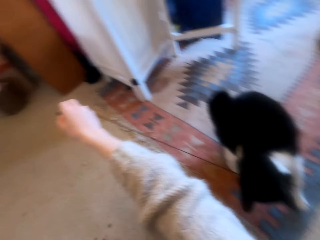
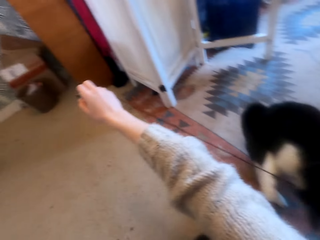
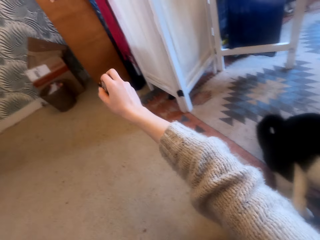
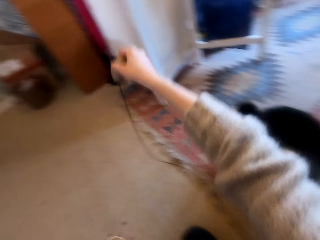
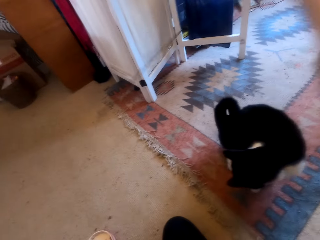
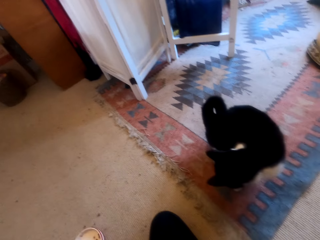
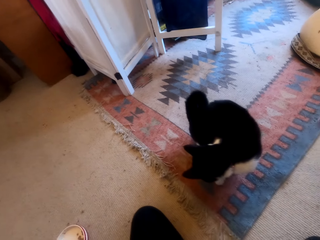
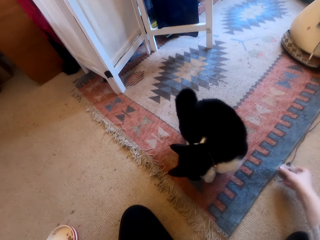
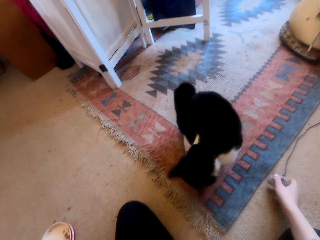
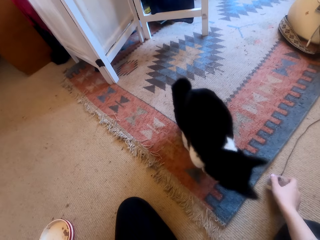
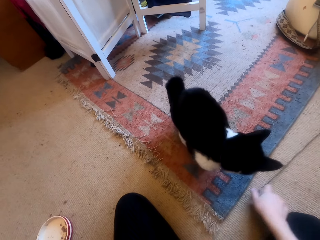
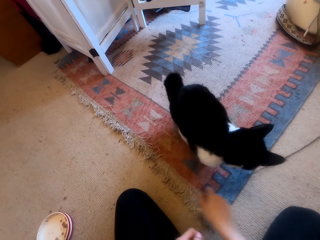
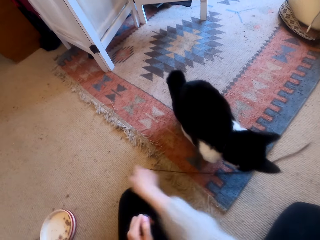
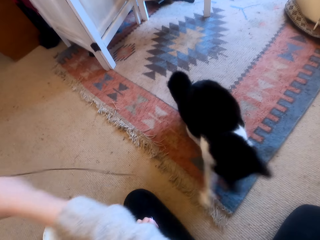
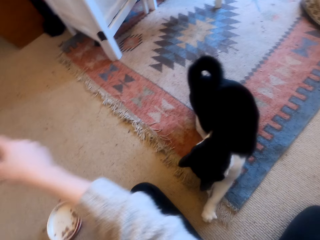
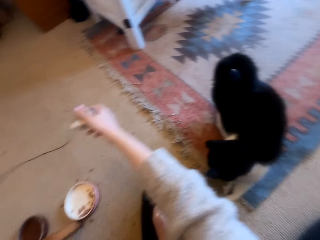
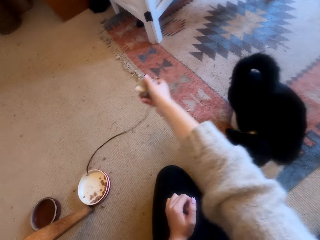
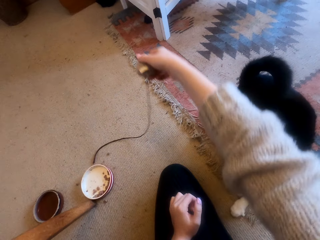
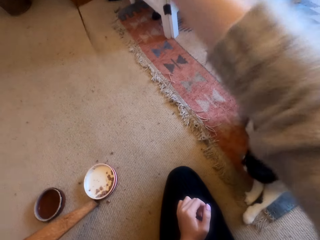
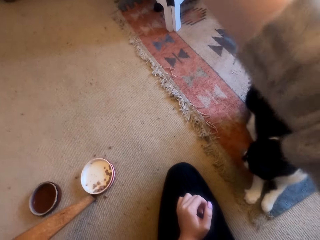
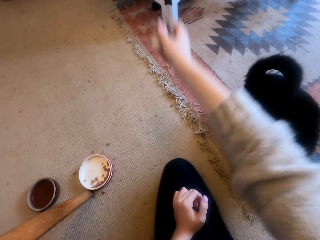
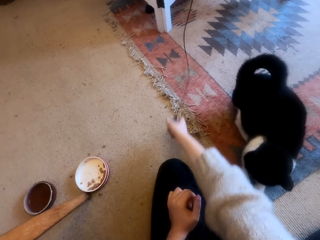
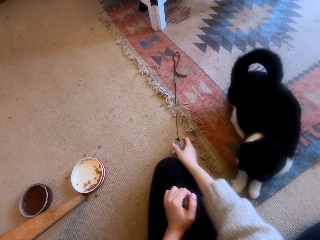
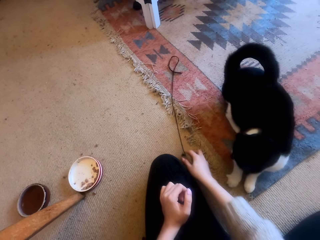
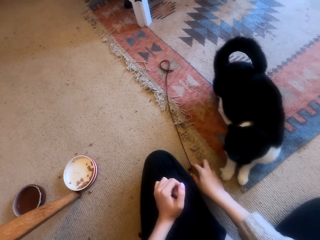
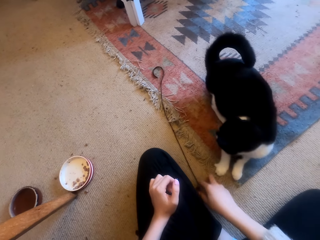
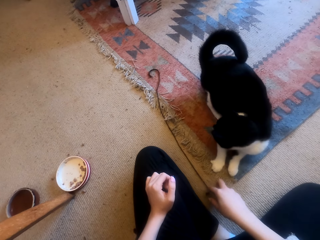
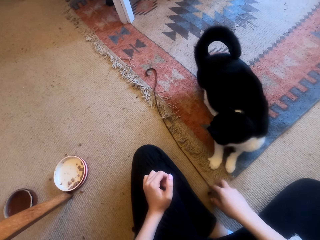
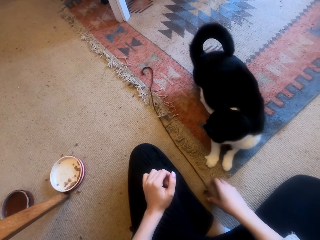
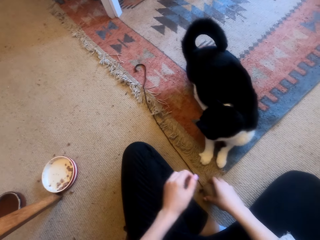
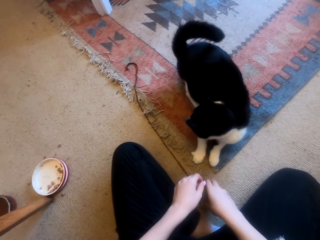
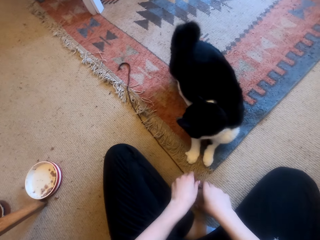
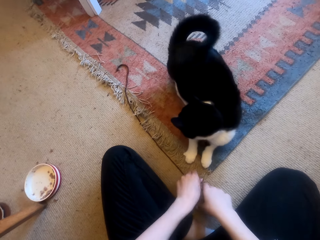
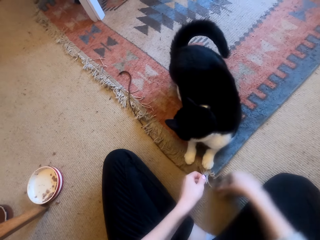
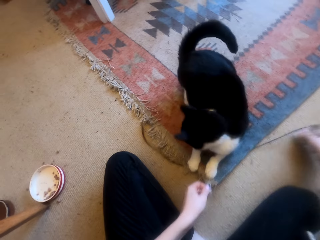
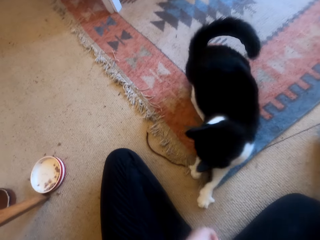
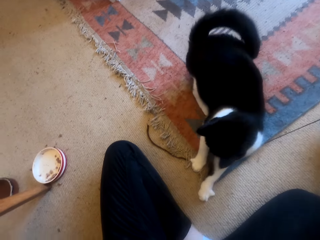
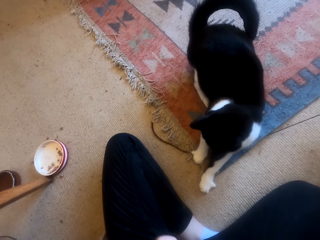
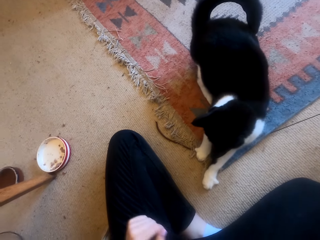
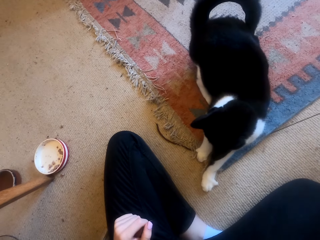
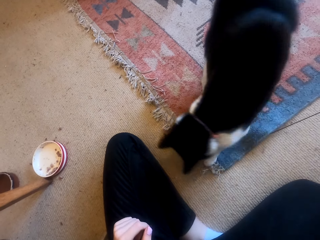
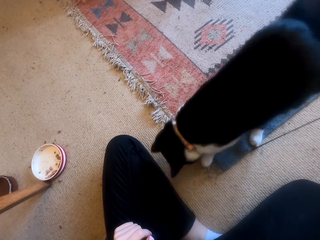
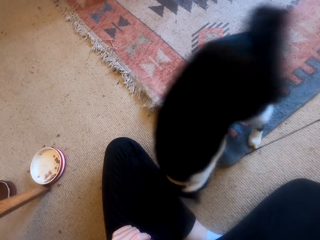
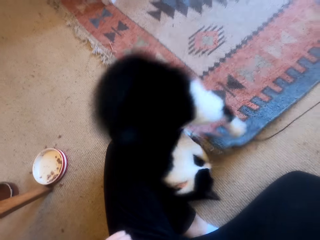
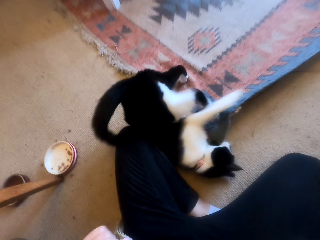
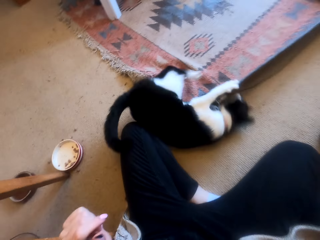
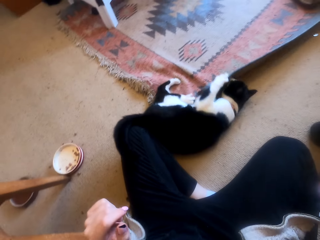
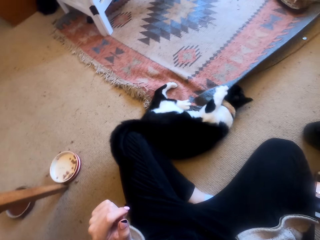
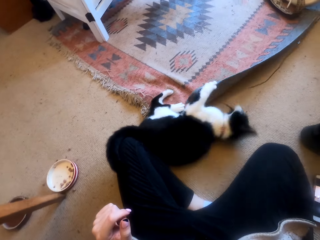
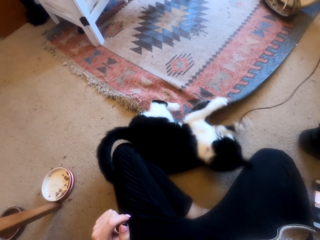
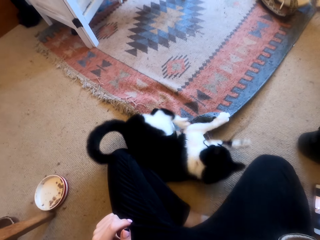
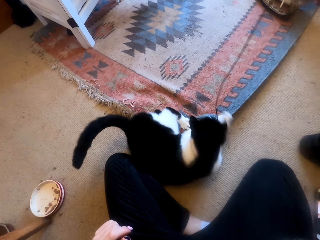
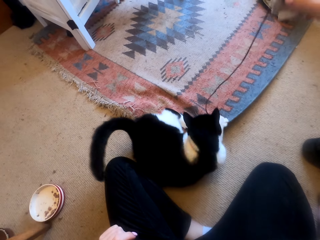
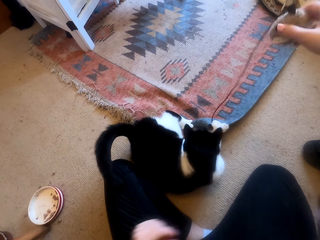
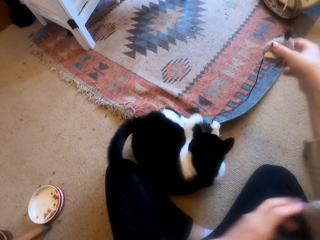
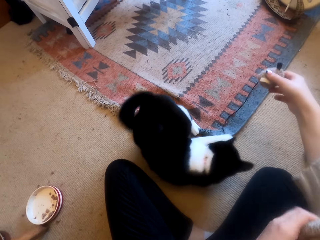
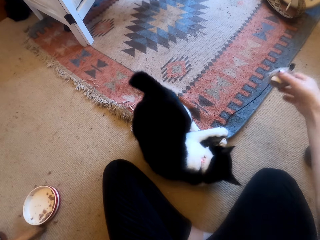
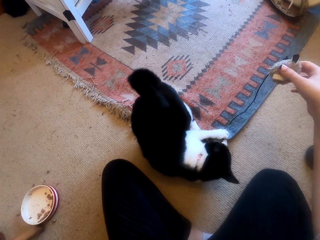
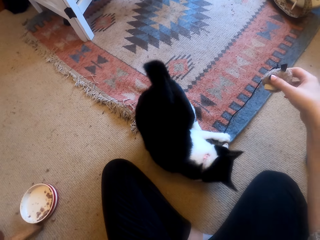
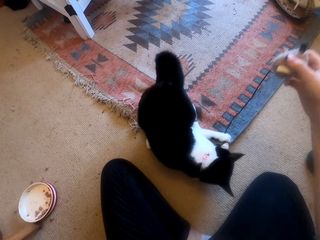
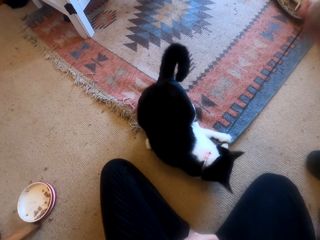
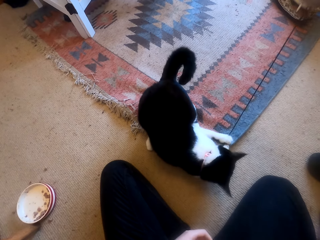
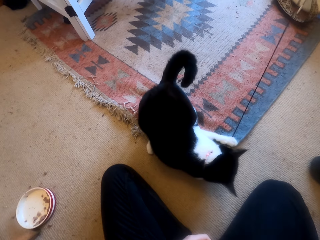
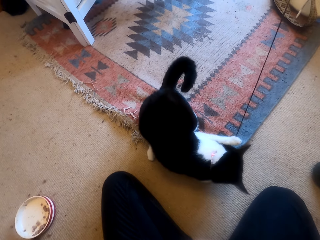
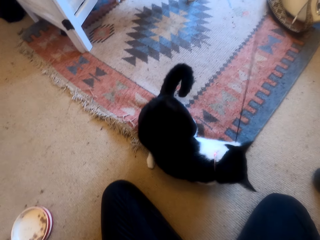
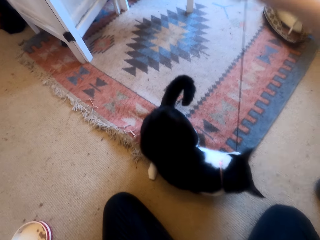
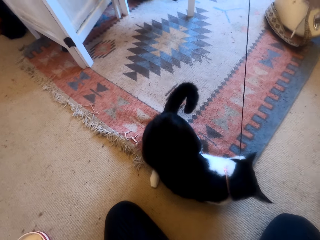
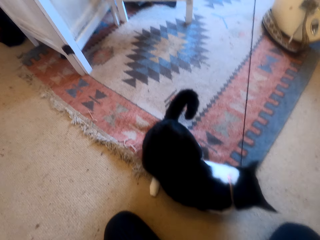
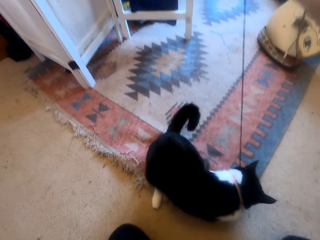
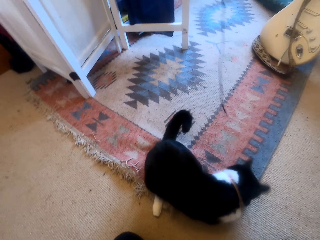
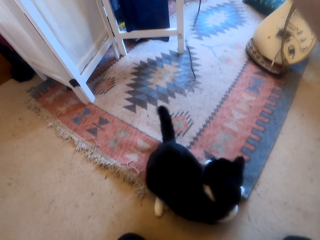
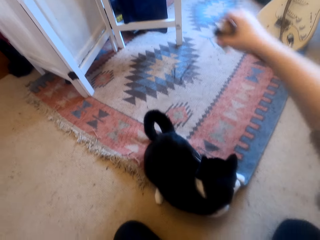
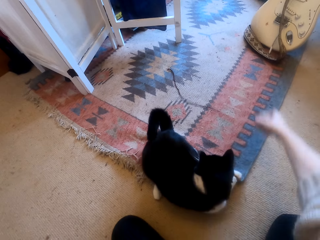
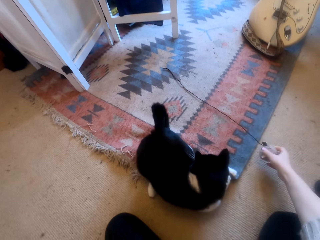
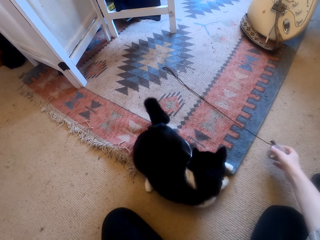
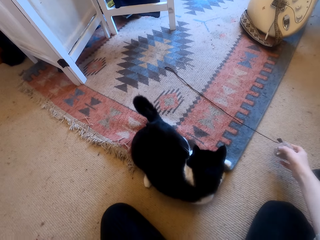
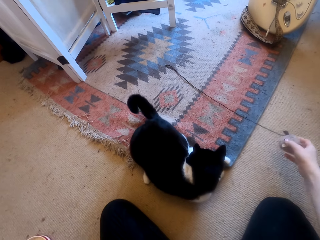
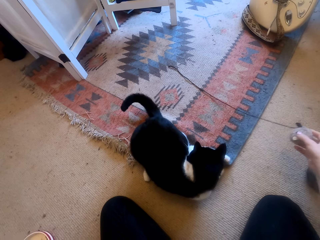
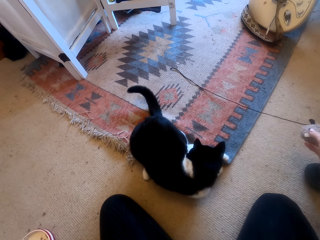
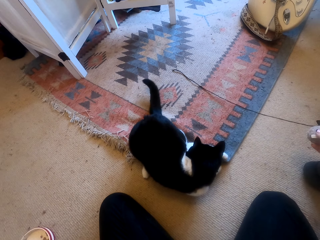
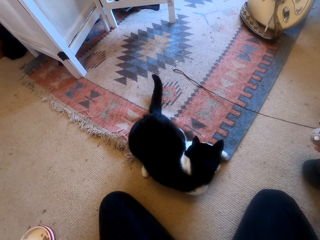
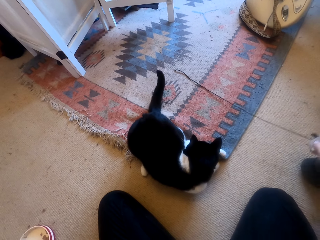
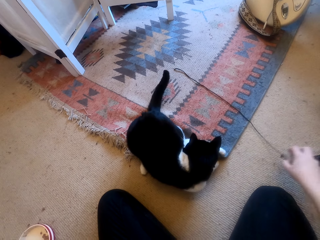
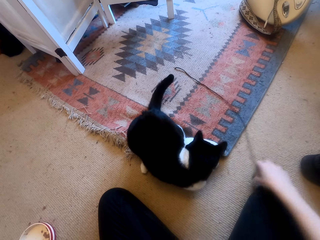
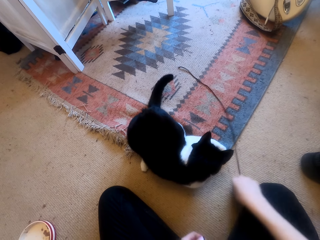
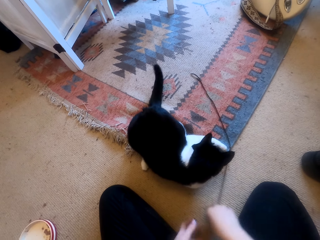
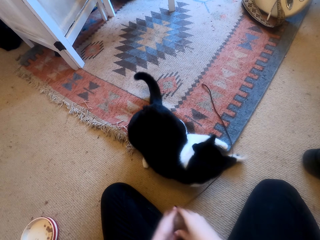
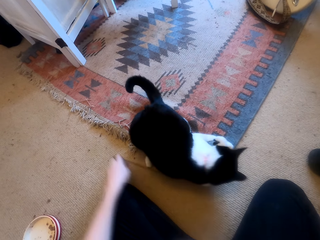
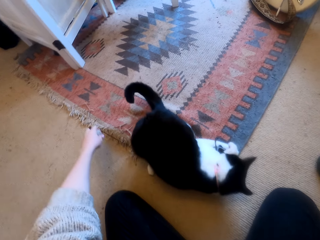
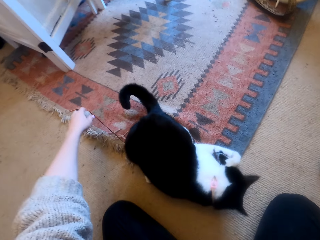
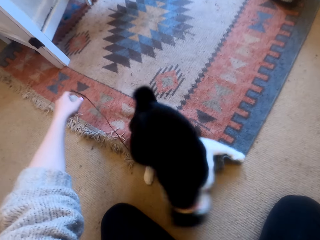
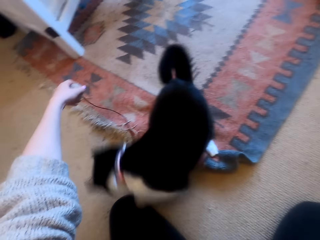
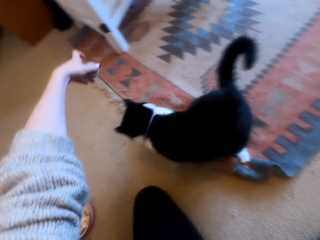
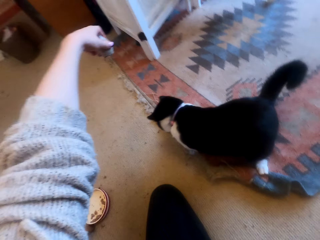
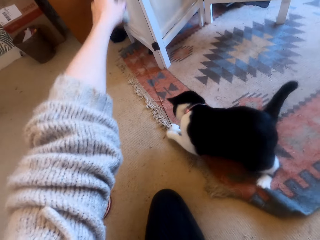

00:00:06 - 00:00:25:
The camera wearer moves a thread on the floor. They pick up the thread from the floor. They move the thread on the floor. They adjust the thread on the floor. They move the thread on the floor. They adjust the thread on the floor. They move the thread on the floor. They pick up the thread from the floor.

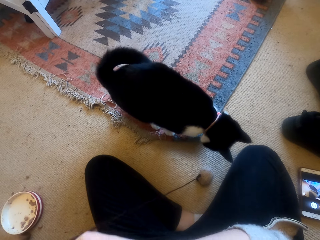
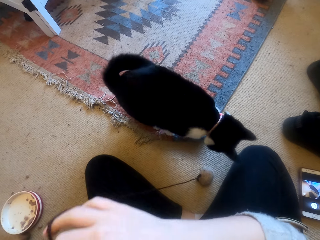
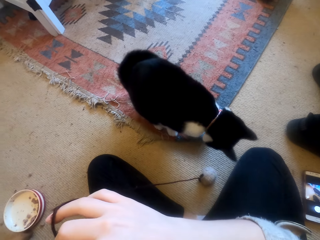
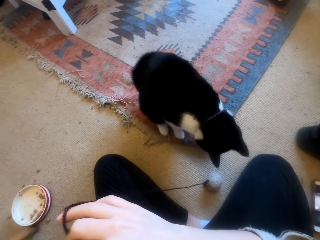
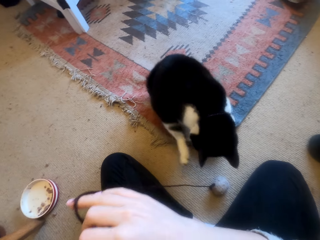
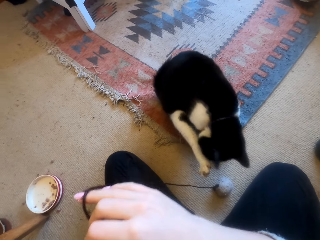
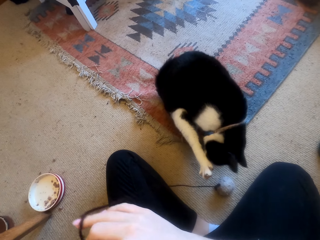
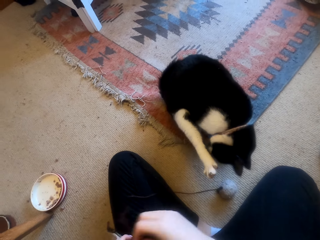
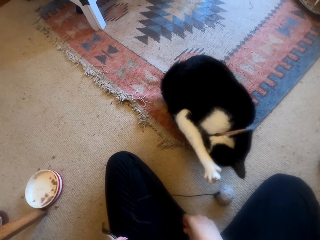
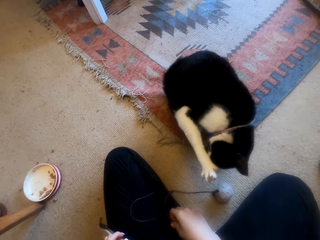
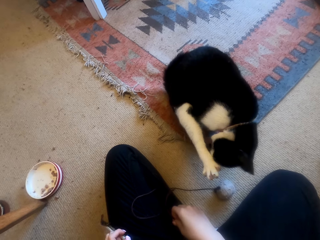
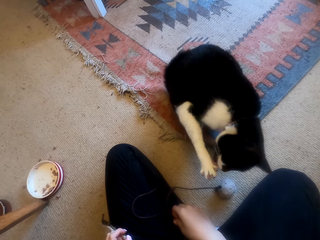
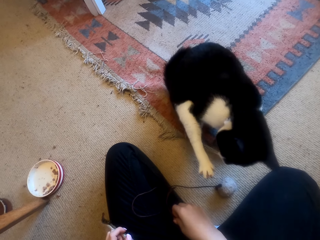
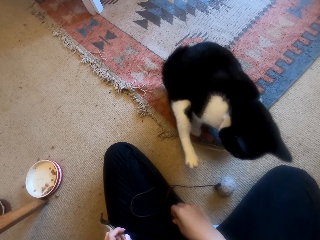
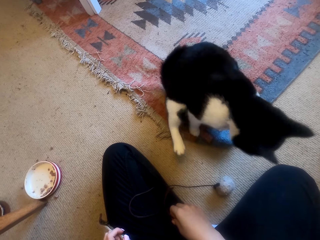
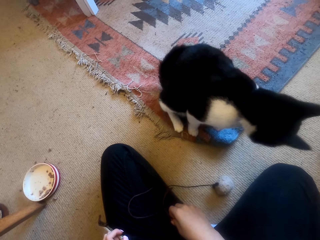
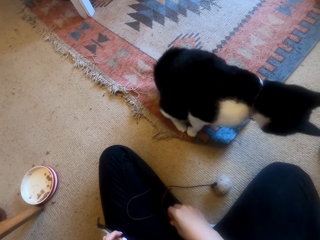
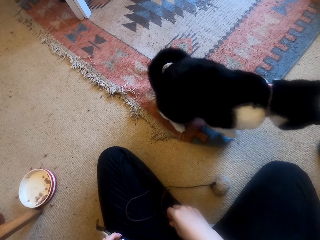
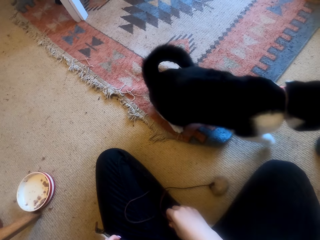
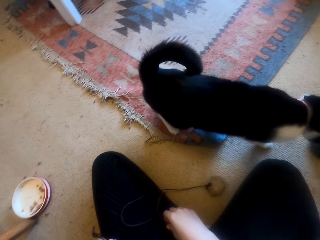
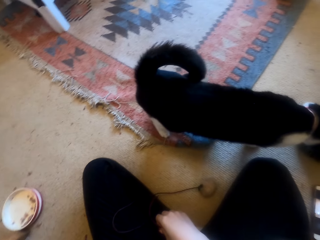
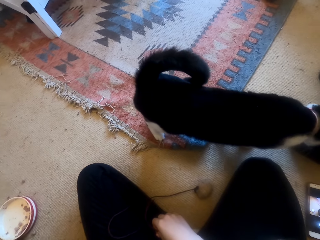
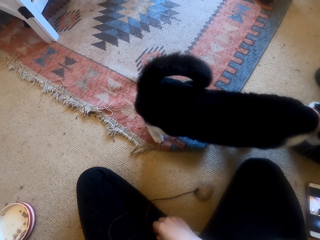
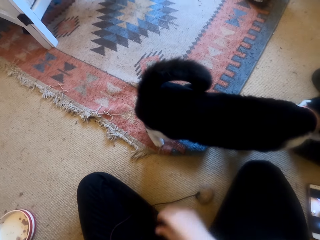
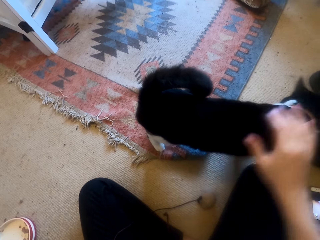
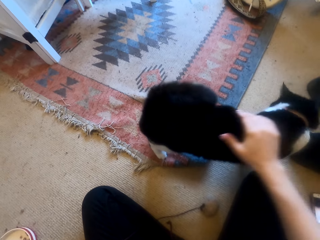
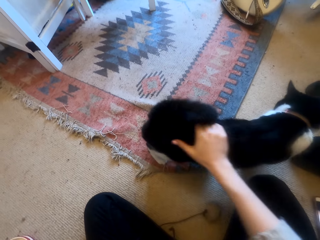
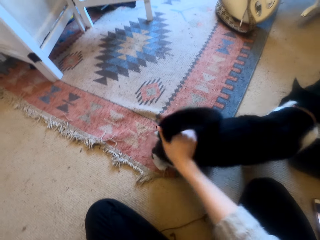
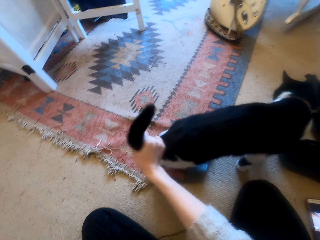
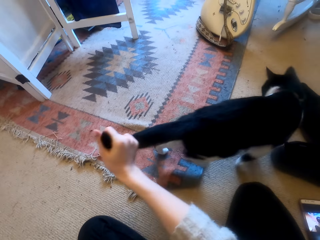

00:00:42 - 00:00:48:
The camera wearer puts a thread on her lap. She looks around a room. She touches the cat.
